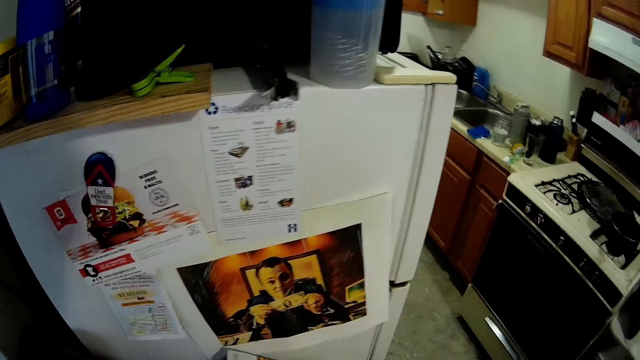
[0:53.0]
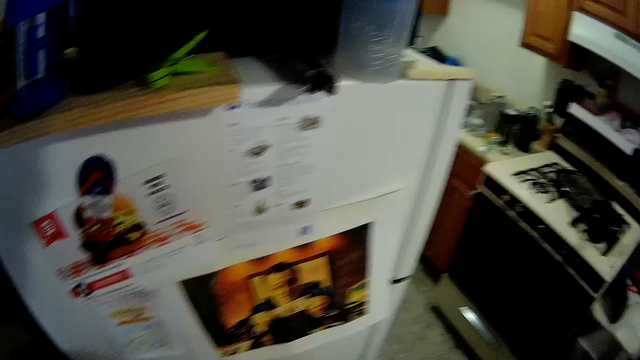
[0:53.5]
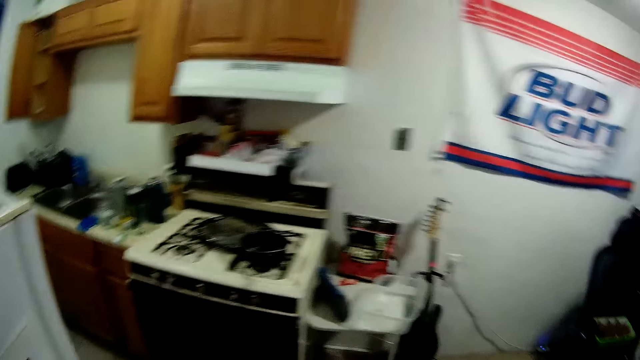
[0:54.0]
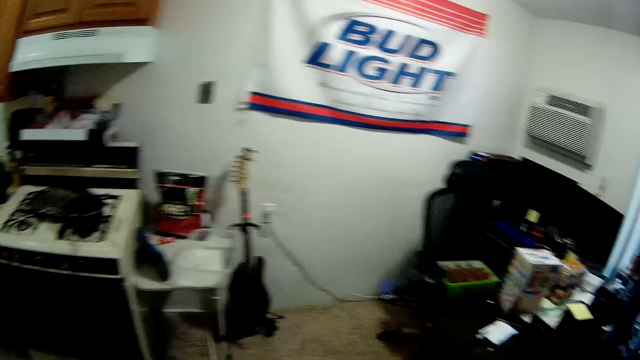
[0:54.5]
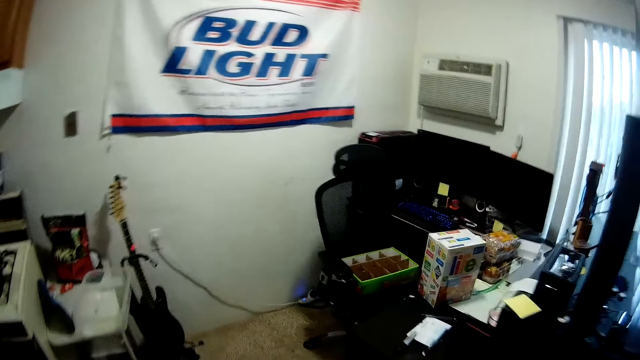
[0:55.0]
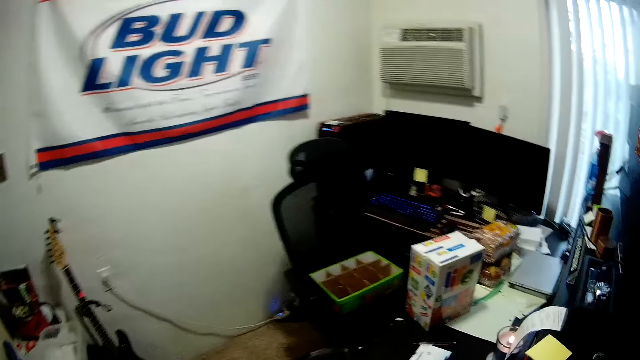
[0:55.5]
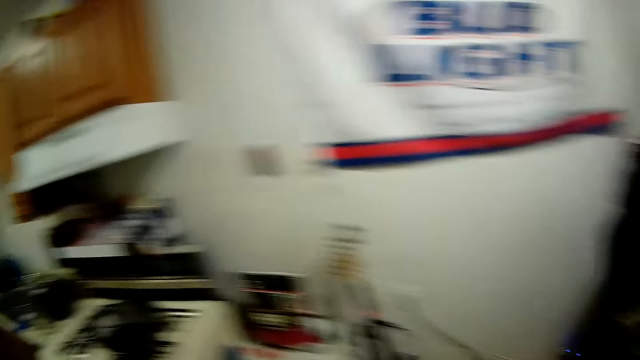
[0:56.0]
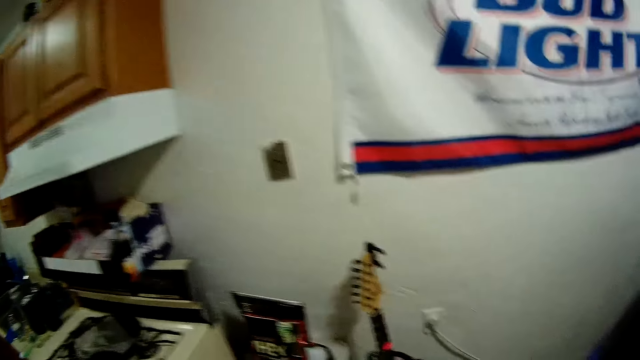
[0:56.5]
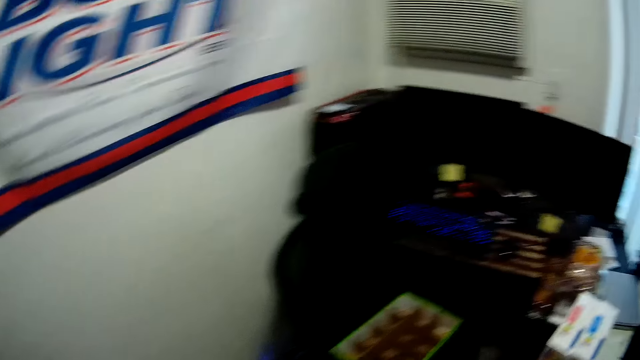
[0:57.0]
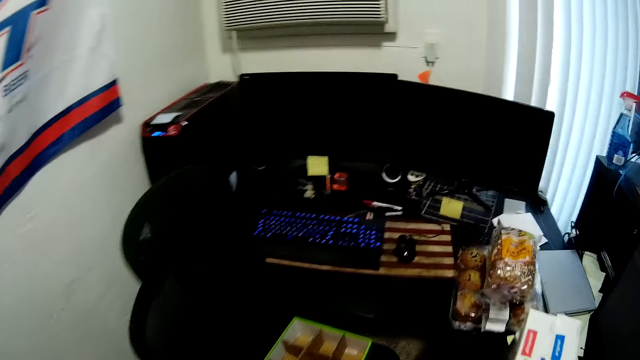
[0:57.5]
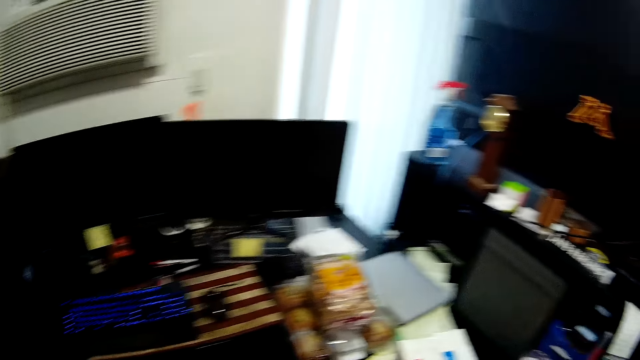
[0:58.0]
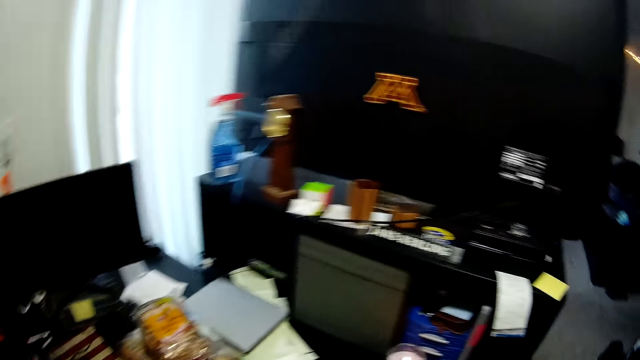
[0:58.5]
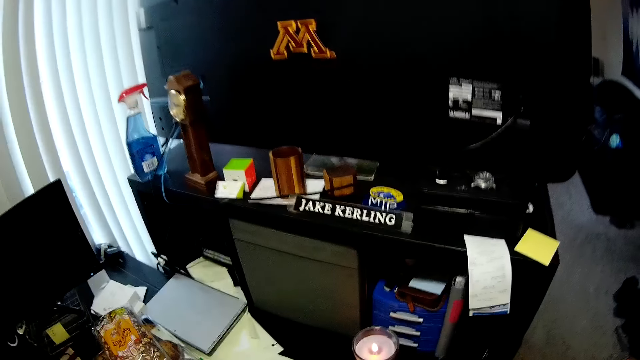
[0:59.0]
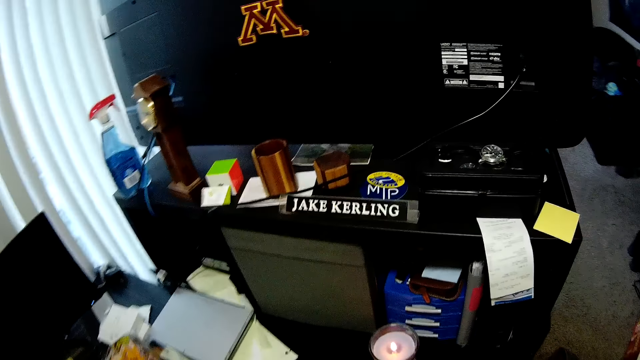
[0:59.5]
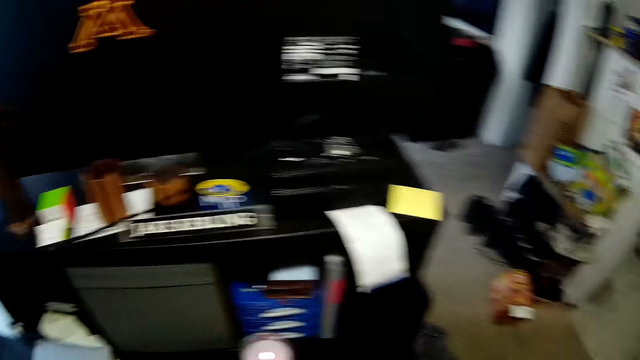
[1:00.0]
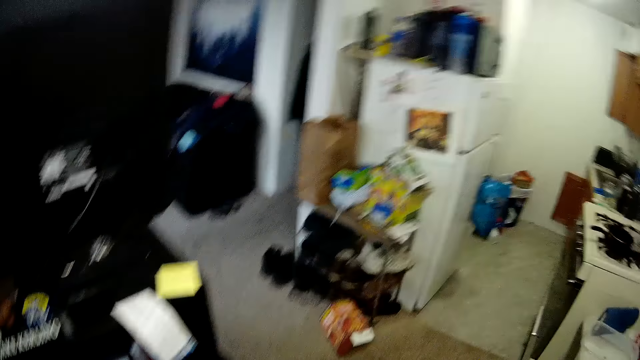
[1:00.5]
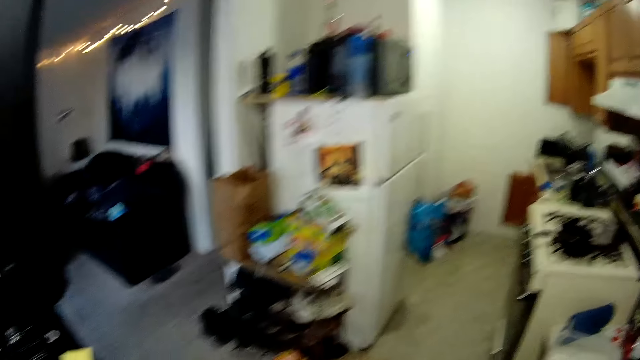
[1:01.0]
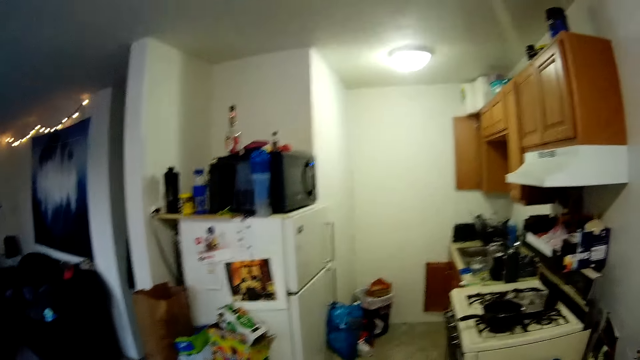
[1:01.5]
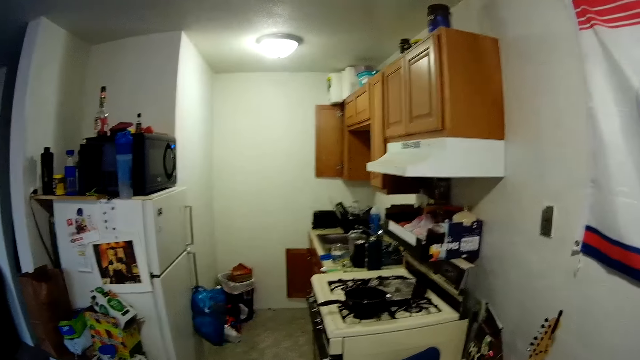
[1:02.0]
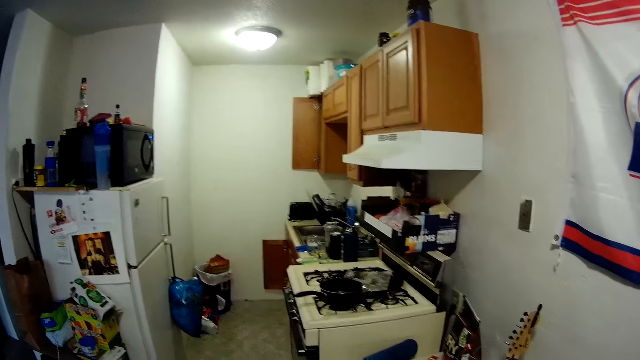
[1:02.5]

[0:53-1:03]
The camera wearer walks in the room.

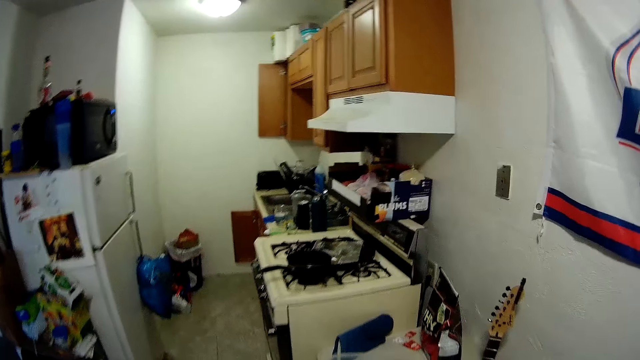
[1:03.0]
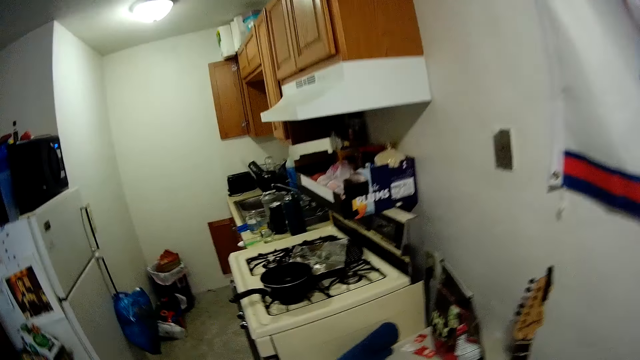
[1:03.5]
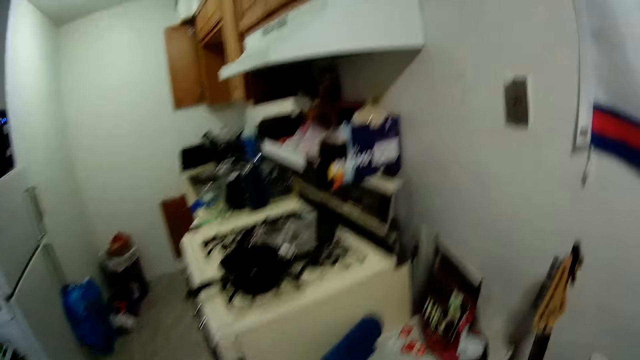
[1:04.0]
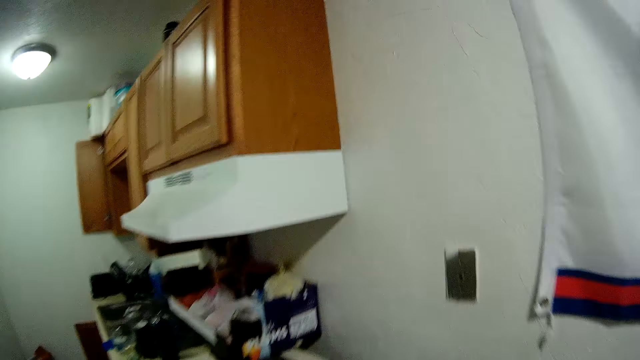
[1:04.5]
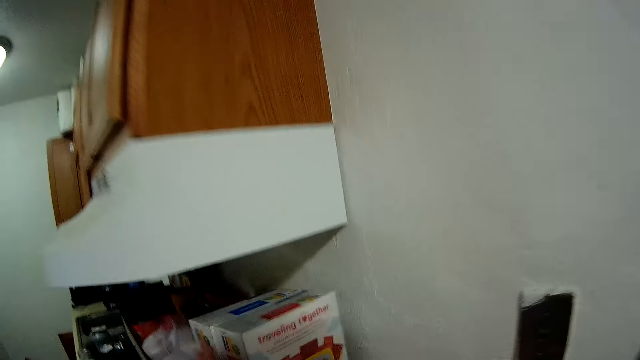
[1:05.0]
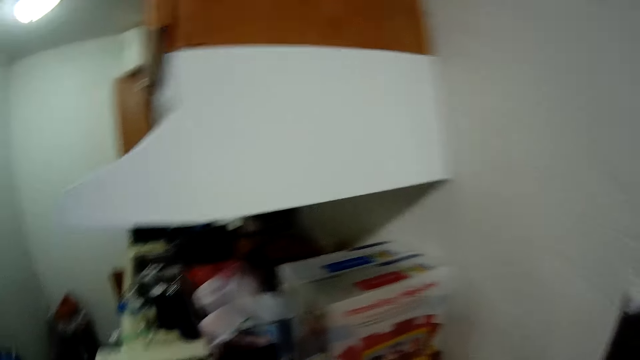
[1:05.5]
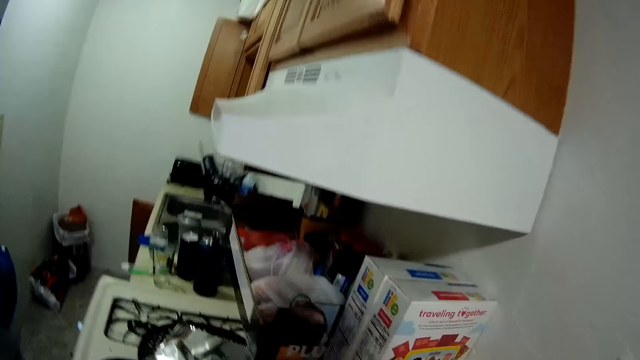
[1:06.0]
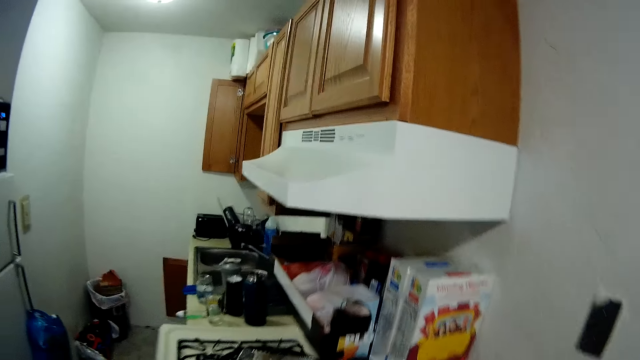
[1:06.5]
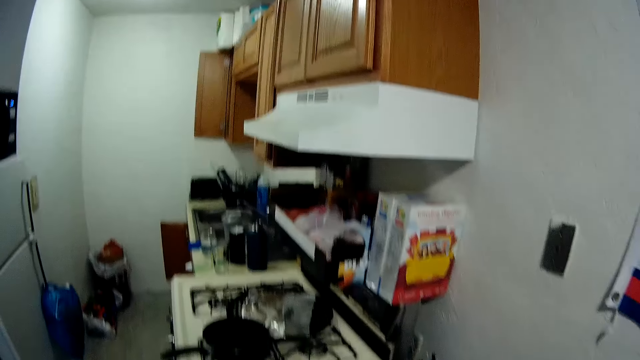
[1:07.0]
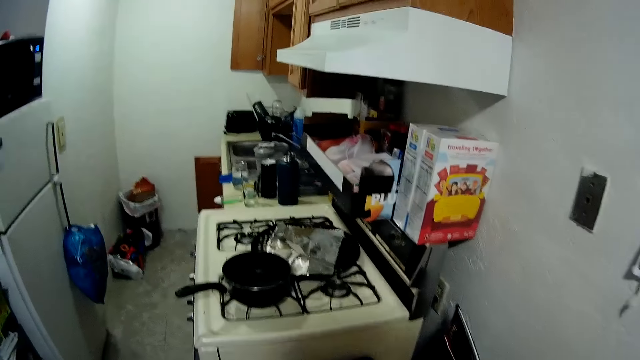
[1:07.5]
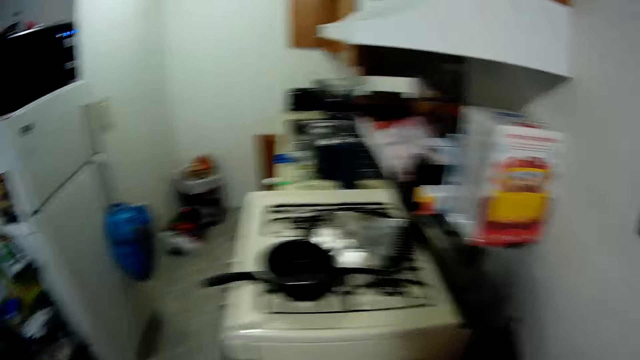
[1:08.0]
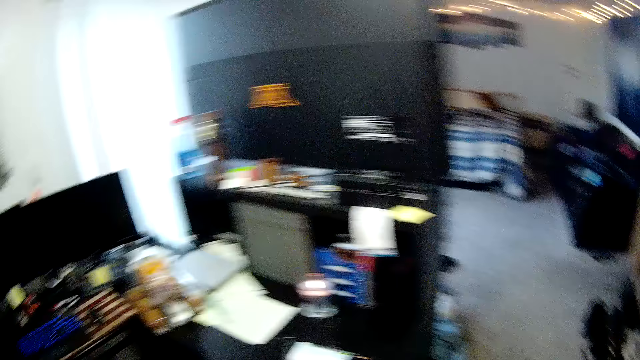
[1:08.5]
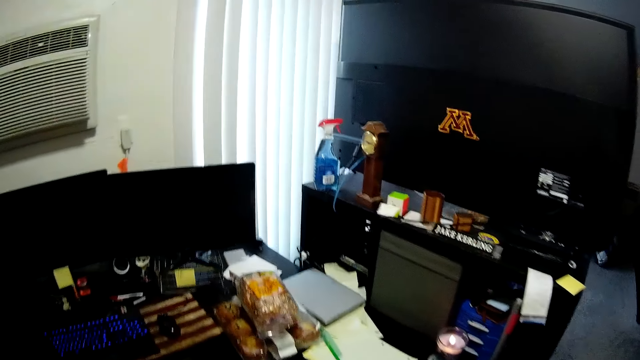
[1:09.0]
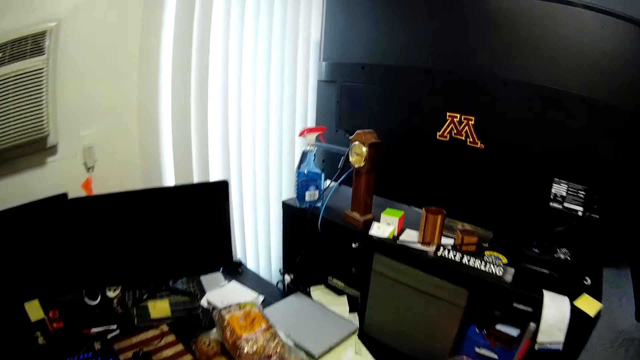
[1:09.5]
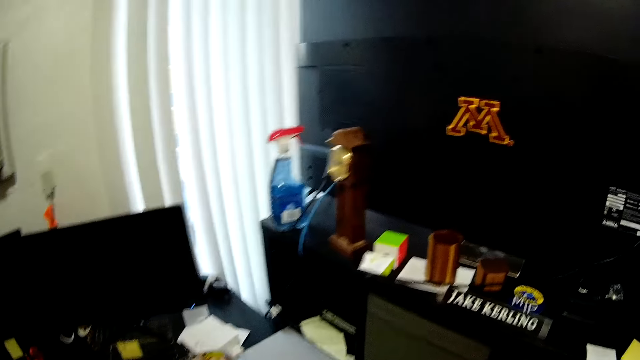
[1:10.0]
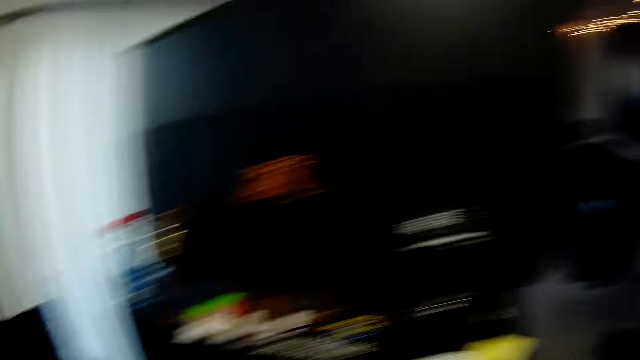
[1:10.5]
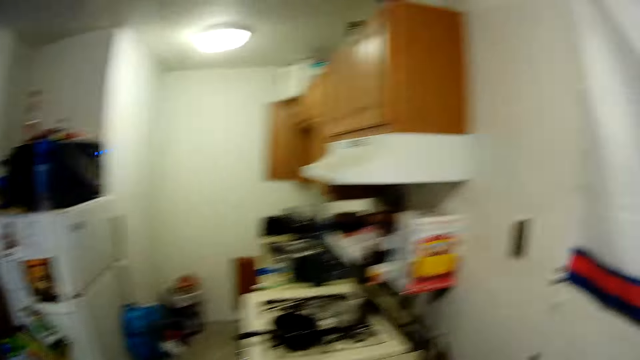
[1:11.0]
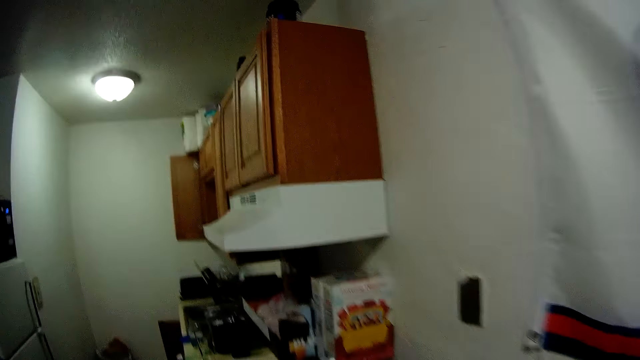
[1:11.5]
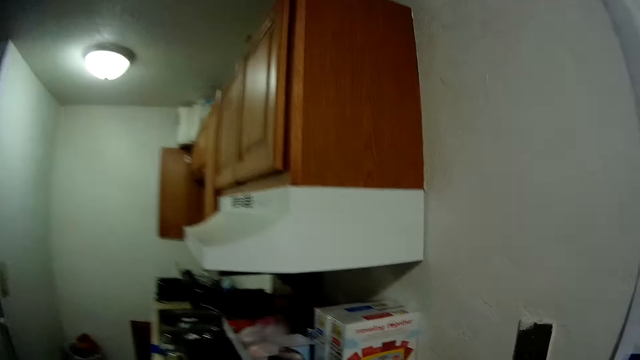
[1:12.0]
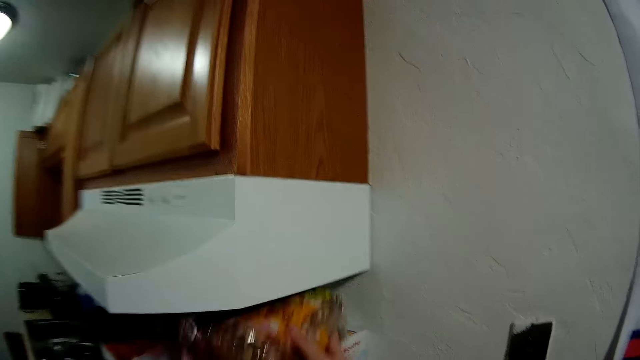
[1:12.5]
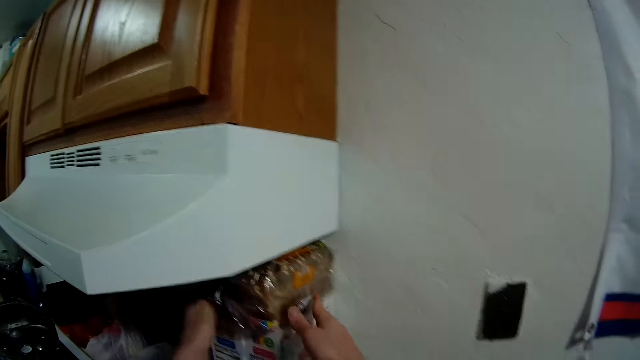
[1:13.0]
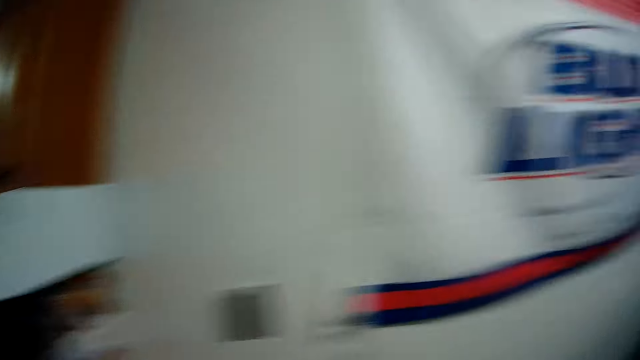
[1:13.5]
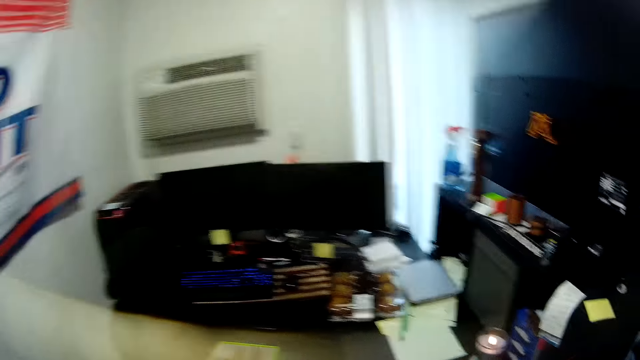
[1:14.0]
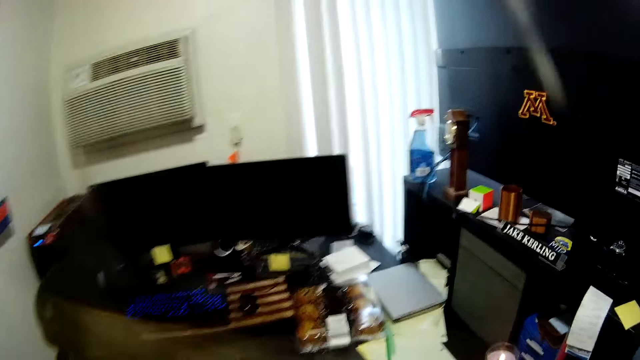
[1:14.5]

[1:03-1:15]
The camera wearer drops some packs of cereal in the shelf in the kitchen. They move to the table in the apartment. They walk in the room. They keep bread on top of the packs of cereal in the shelf.
